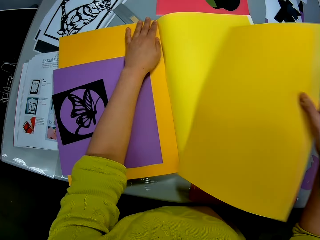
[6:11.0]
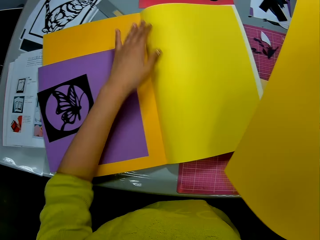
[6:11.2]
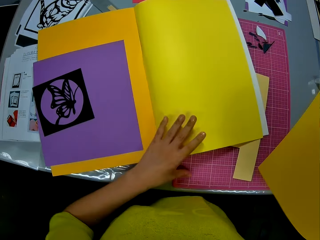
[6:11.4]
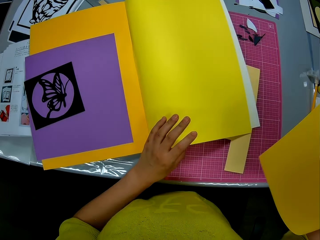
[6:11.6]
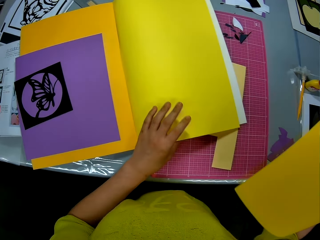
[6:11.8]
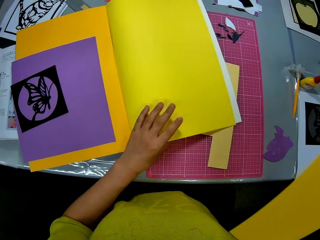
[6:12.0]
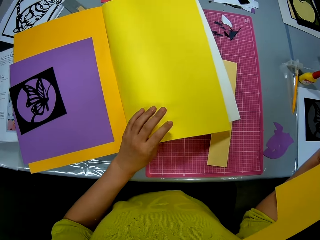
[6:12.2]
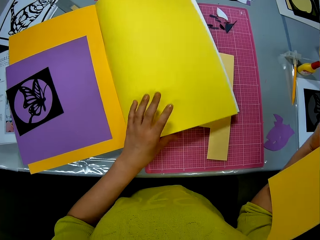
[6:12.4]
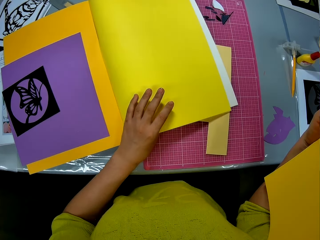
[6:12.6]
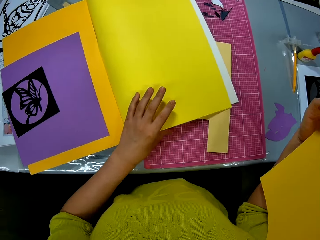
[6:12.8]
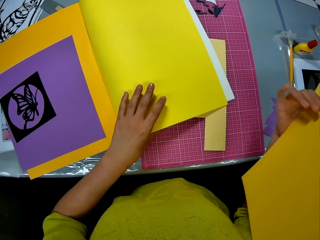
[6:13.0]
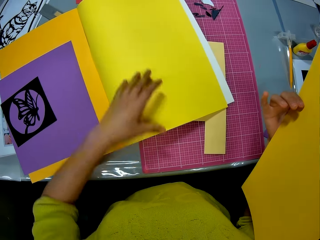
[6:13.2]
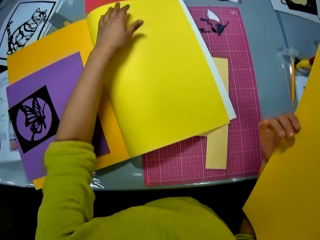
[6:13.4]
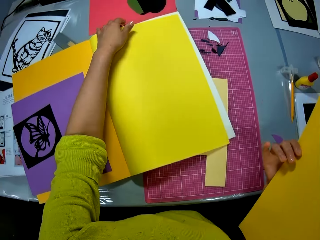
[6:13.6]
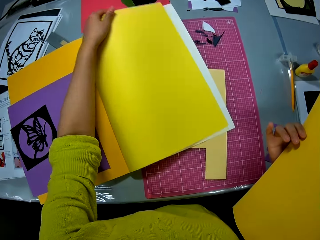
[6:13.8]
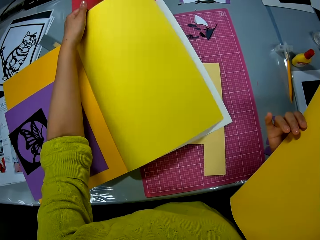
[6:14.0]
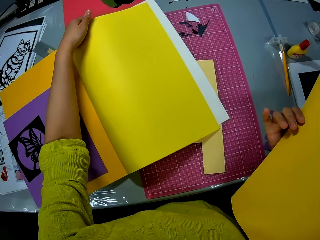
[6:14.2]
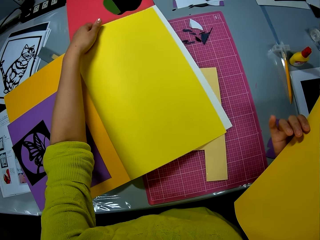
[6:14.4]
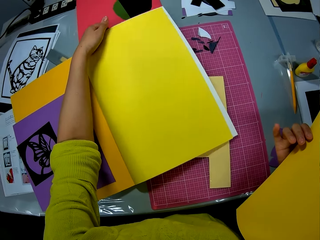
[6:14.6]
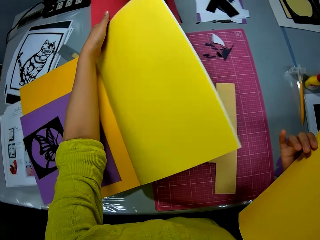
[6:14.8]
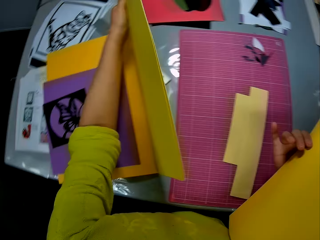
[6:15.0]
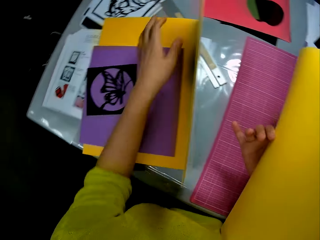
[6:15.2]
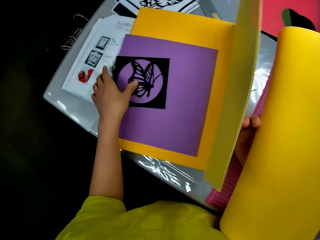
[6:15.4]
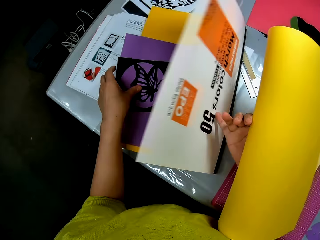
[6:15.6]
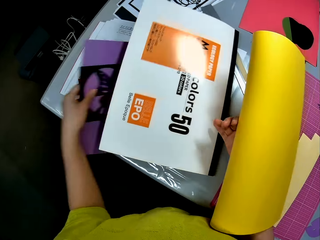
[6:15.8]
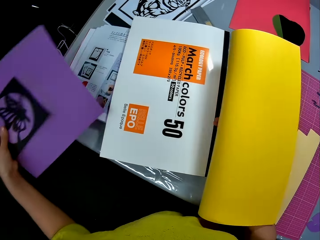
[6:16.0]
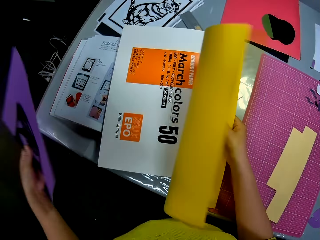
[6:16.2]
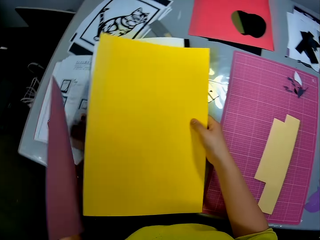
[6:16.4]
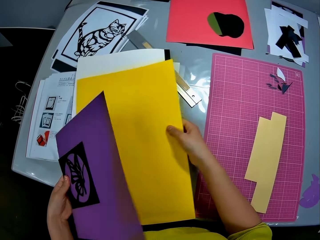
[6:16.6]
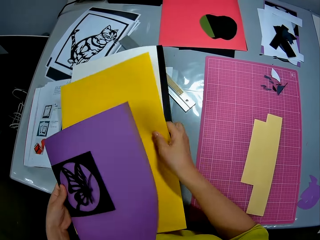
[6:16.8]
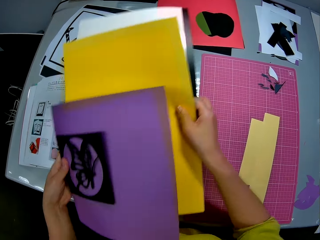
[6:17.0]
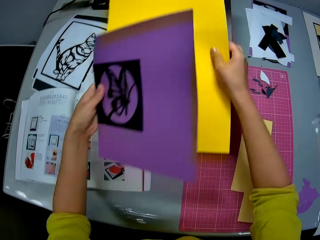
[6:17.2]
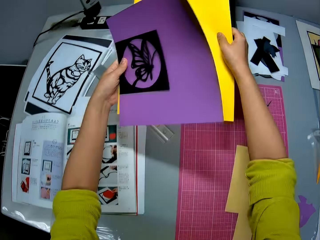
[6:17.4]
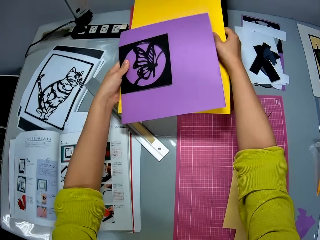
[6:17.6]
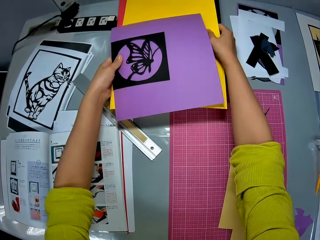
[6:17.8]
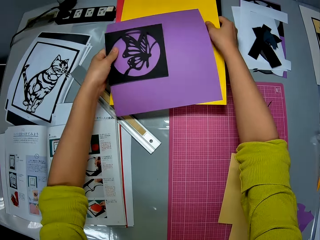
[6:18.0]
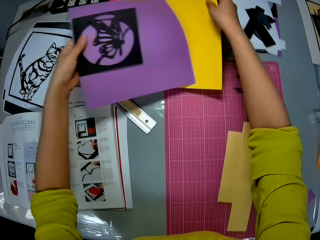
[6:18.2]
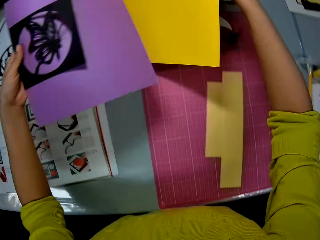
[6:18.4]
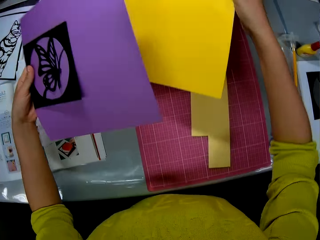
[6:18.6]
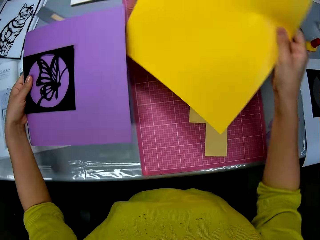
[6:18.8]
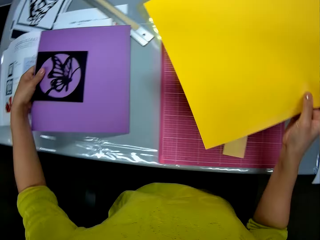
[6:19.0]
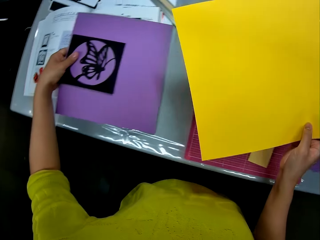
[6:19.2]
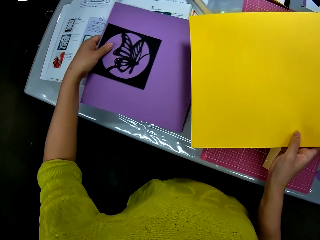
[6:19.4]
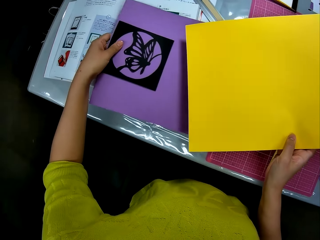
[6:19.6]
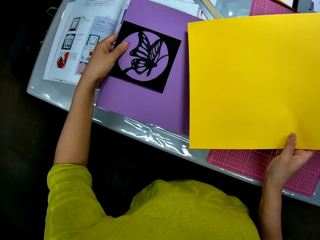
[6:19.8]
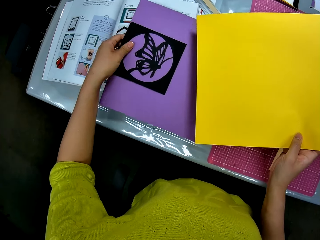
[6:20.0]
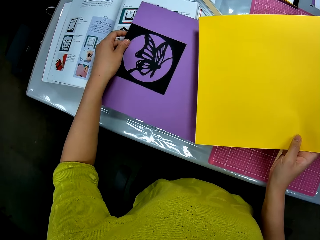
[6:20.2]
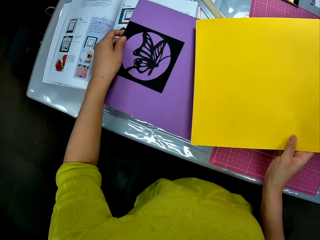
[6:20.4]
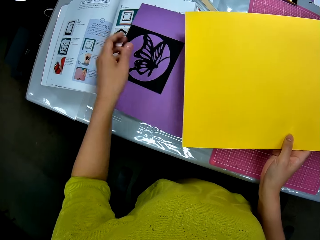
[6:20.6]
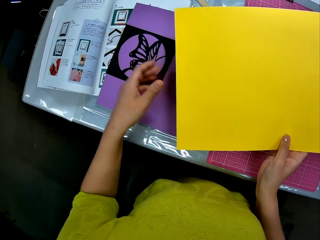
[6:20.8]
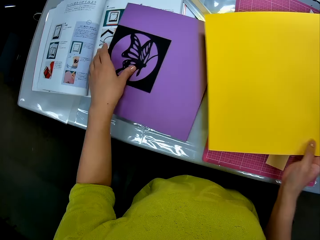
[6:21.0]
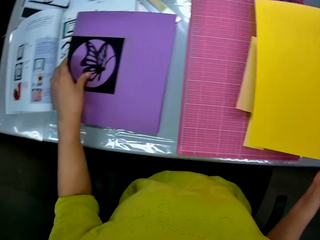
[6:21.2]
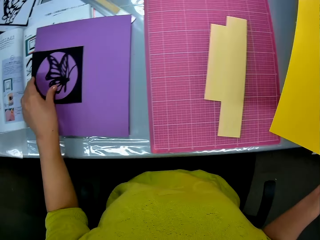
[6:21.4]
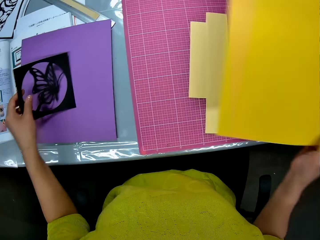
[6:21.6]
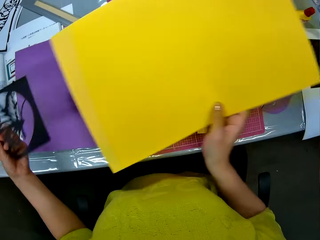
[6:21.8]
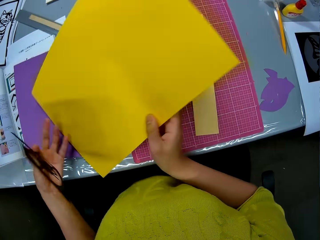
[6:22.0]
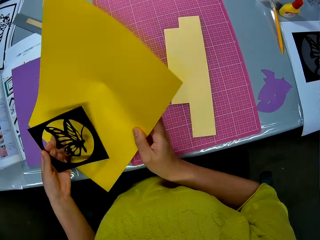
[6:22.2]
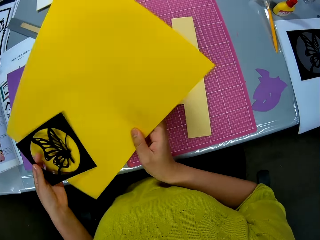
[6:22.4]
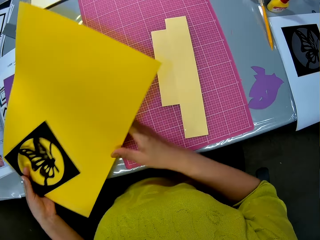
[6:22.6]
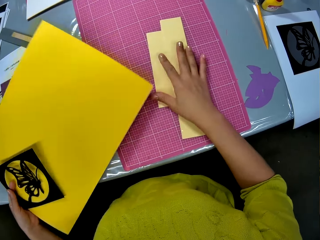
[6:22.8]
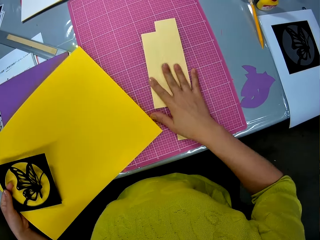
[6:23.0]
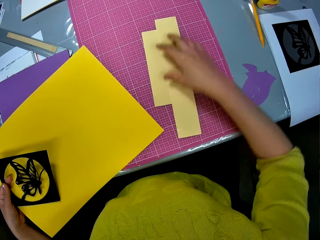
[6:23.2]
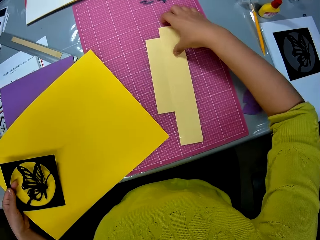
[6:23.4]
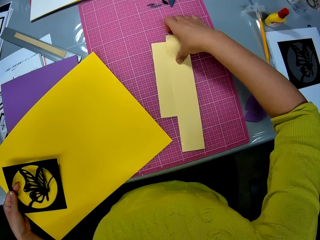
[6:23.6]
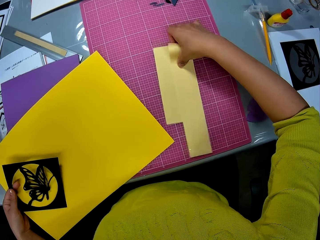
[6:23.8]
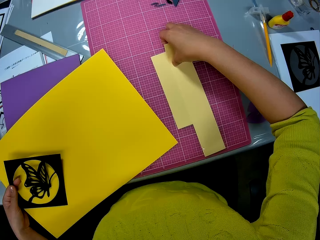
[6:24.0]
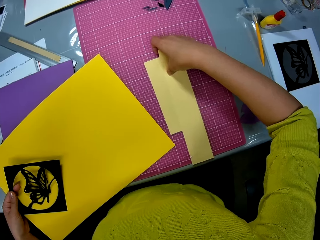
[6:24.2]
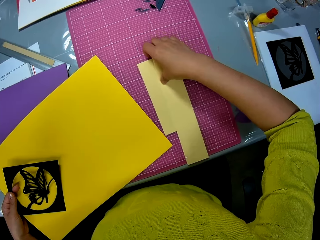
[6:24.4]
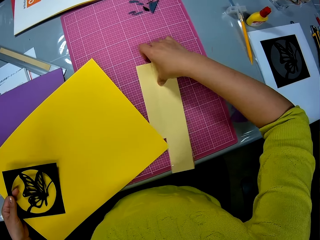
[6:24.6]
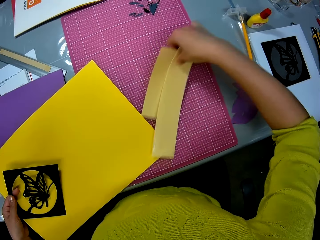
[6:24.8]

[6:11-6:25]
The camera wearer cuts a paper from the book. She lifts the flap of the paper color book from its edges. She closes the paper color book. She removes the purple cardboard and butterfly cutout from the paper color book with her left hand. She holds the paper color book with her right hand. She picks up the paper color book with both hands. She puts the paper color book in another position on the table. She puts the purple cardboard and butterfly cutout in her left hand on the table. She picks up the butterfly cutout with her left hand. She passes the yellow cardboard in her right hand to her left hand. She picks up some cardboard pieces from on a cutting mat on the table. She puts the pieces of paper away.

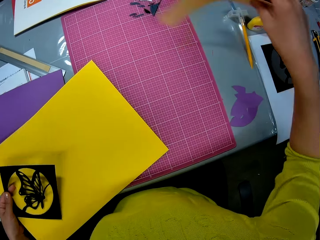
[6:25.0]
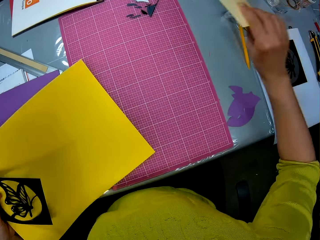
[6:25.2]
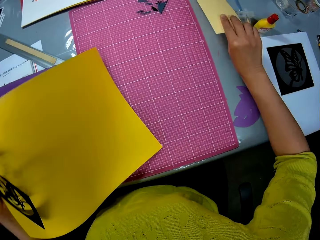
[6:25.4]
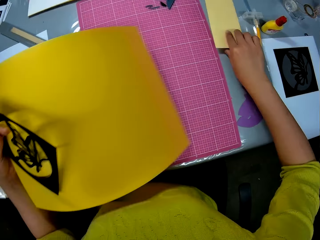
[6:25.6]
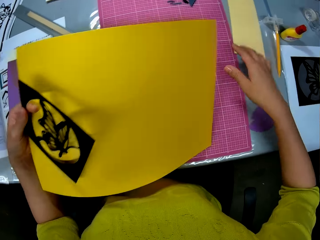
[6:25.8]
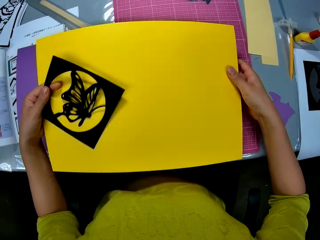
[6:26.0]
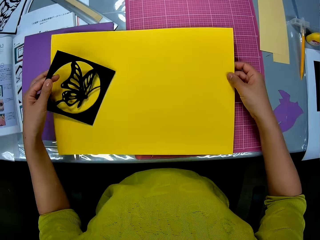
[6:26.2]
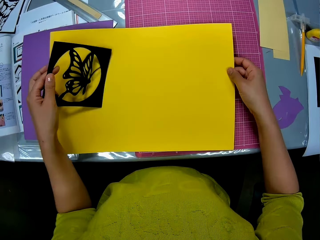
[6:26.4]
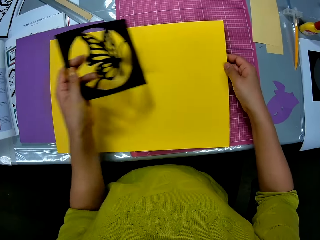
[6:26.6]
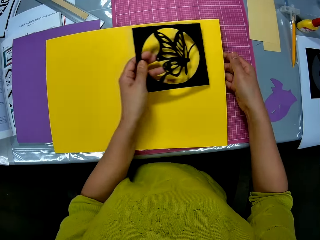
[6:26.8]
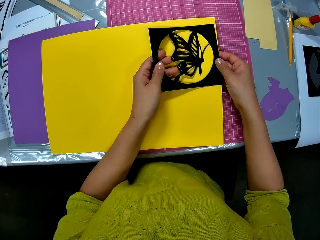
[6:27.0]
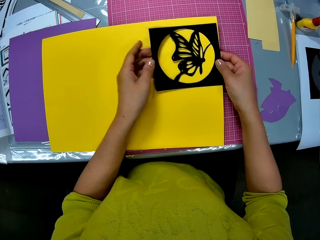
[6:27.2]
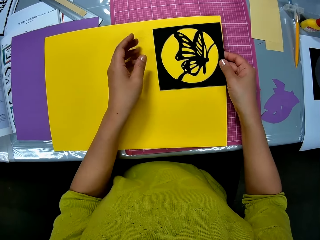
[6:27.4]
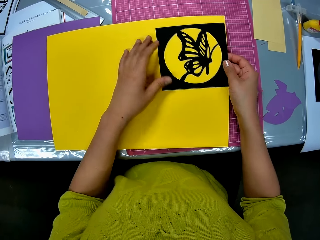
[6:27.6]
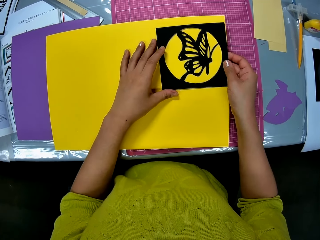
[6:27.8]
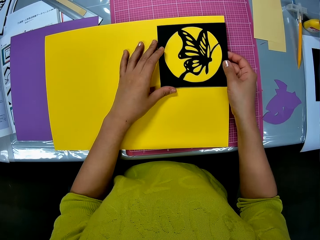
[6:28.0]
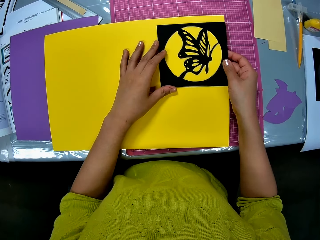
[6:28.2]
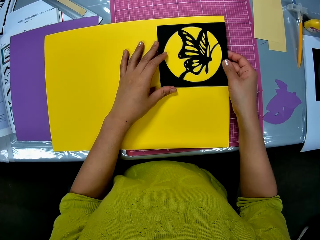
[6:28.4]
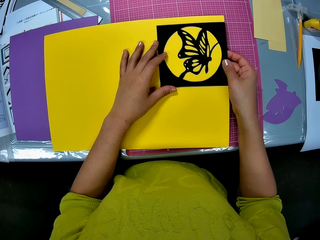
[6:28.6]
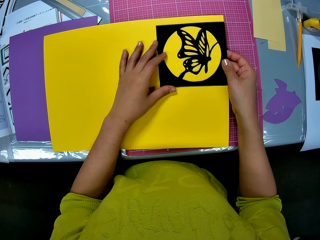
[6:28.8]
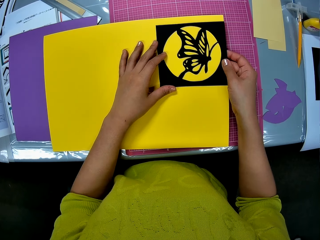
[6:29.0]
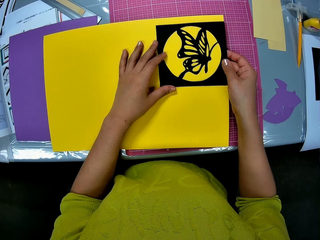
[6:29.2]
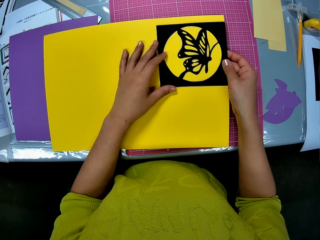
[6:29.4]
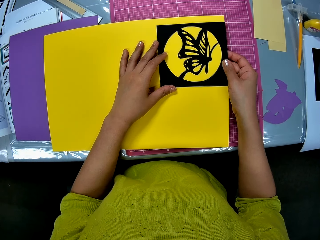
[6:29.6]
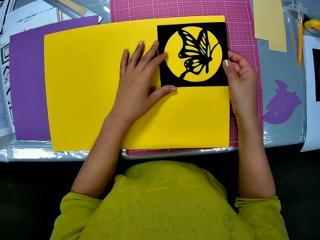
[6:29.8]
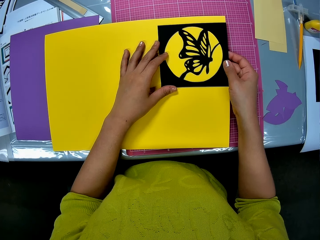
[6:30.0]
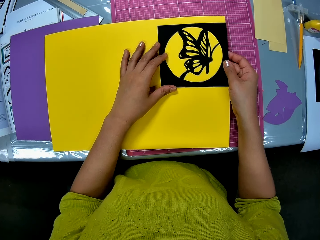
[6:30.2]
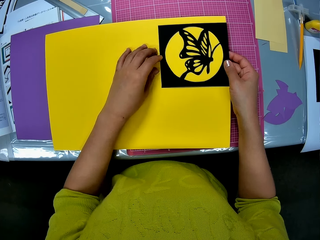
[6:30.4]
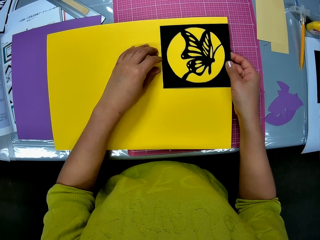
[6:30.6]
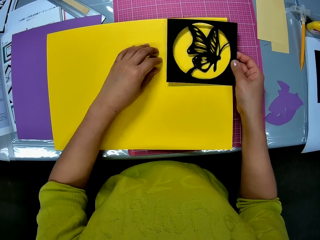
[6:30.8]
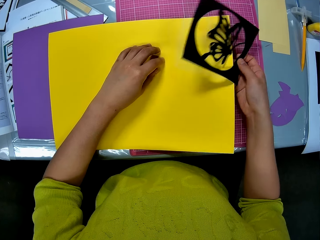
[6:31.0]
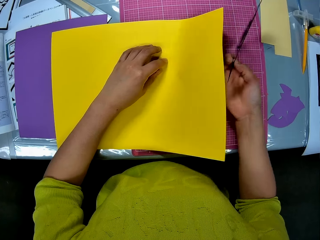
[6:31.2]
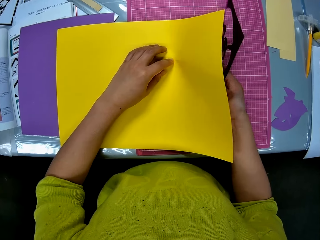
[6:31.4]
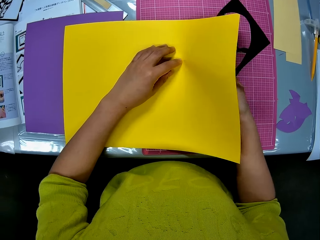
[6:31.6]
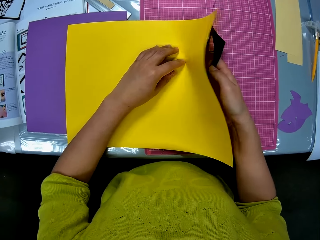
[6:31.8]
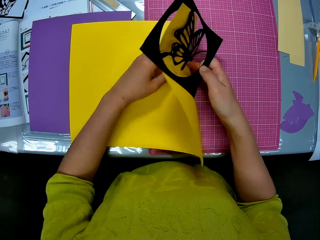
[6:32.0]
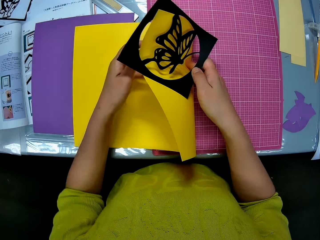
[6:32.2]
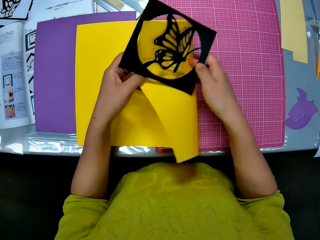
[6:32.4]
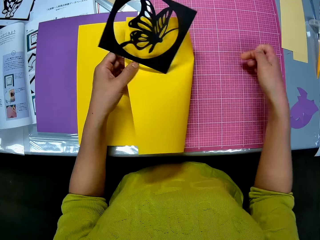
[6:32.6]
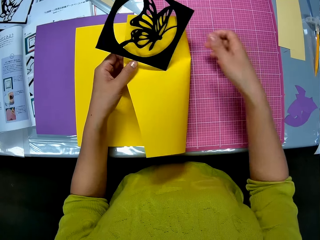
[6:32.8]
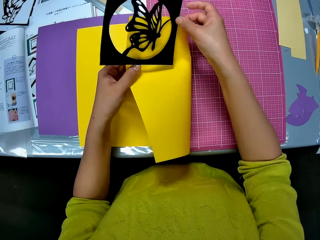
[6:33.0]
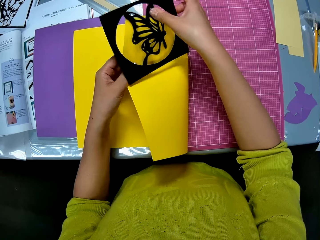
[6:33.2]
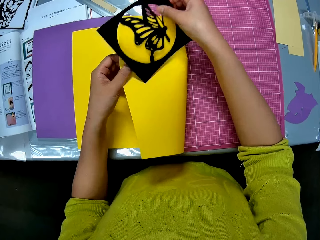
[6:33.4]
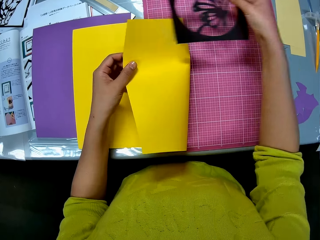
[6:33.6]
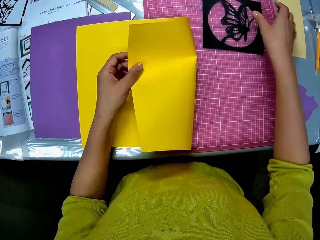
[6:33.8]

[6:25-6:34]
The camera wearer holds the yellow cardboard in both hands. She puts the yellow cardboard on the cutting mat on the table. She passes the butterfly cutout from her left hand to her right hand on the yellow cardboard. She puts the cardboard on the piece of paper. She lifts off the butterfly cutout in her right hand from the yellow cardboard. She folds the cardboard with both hands.
